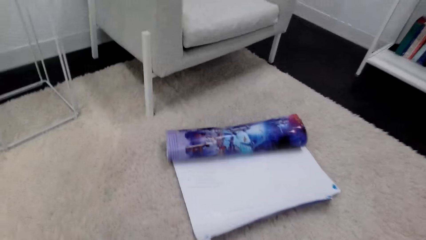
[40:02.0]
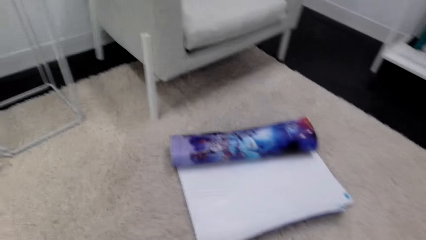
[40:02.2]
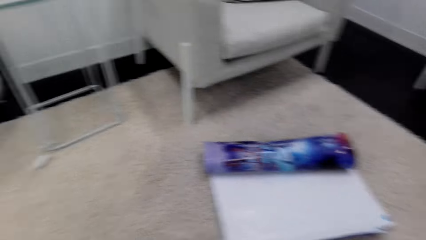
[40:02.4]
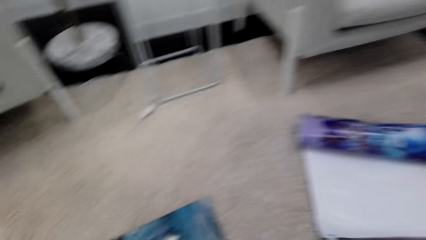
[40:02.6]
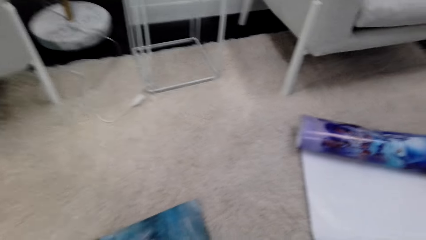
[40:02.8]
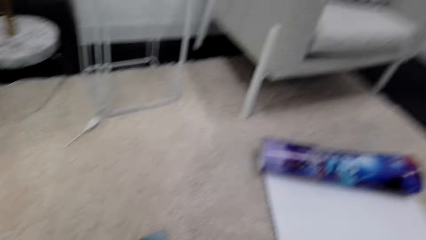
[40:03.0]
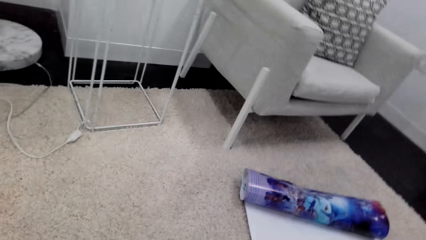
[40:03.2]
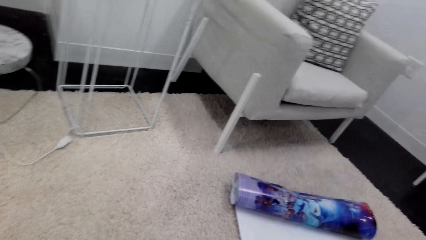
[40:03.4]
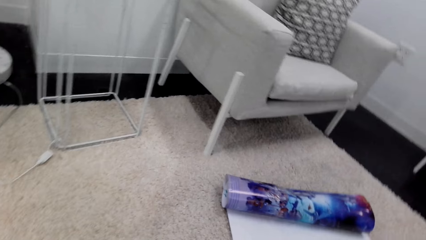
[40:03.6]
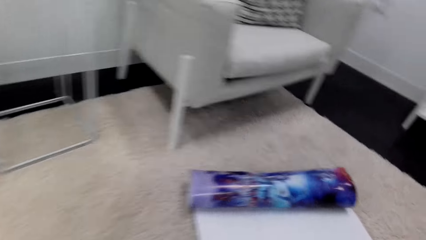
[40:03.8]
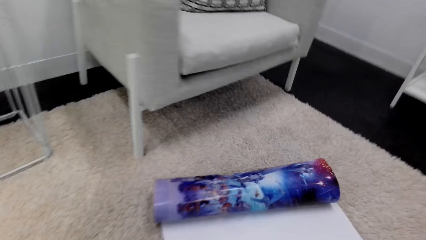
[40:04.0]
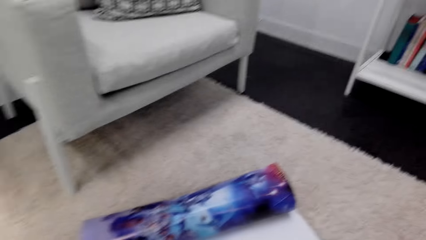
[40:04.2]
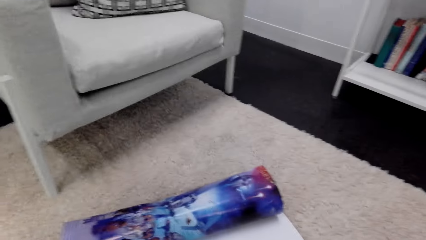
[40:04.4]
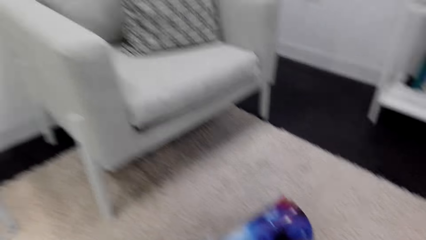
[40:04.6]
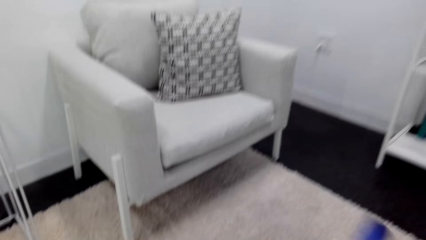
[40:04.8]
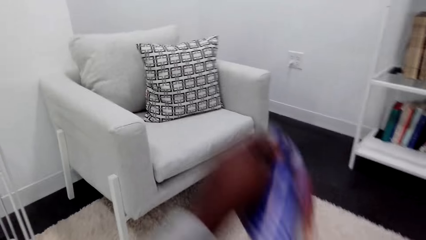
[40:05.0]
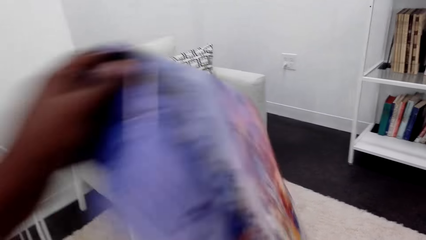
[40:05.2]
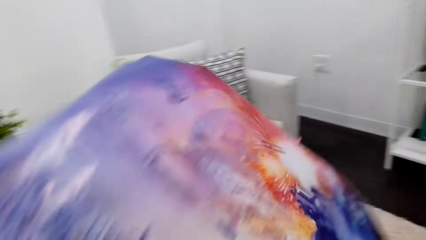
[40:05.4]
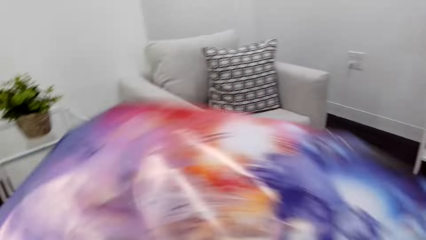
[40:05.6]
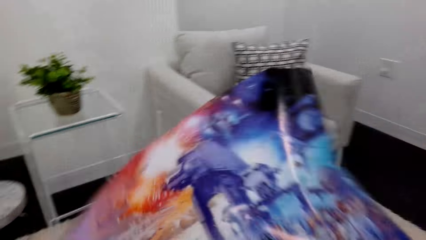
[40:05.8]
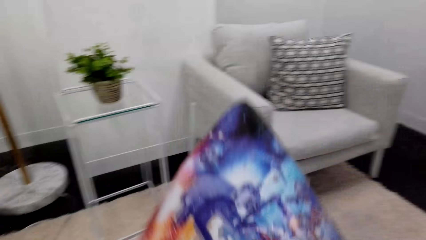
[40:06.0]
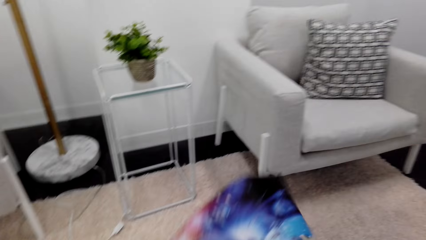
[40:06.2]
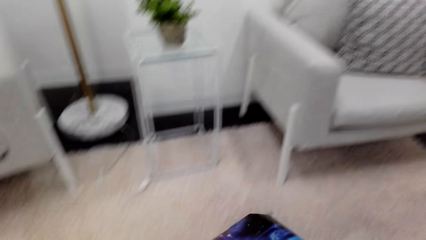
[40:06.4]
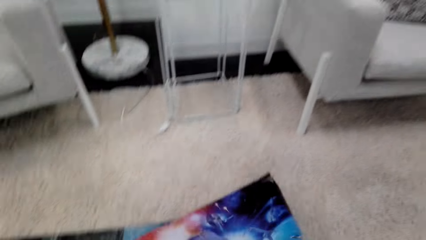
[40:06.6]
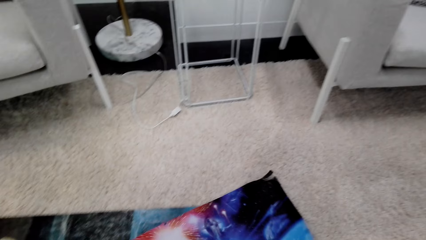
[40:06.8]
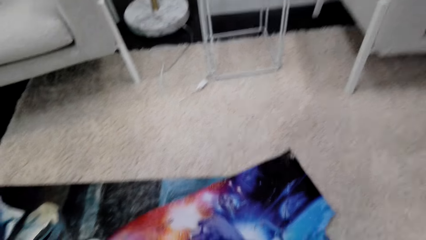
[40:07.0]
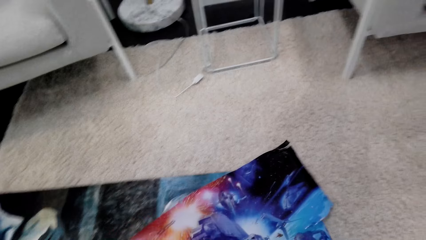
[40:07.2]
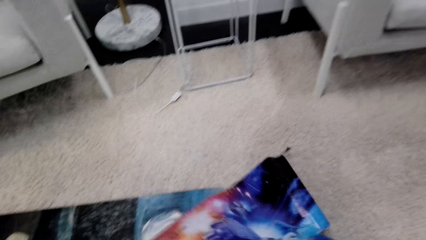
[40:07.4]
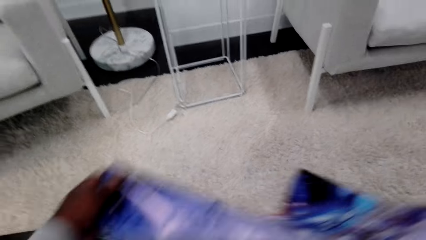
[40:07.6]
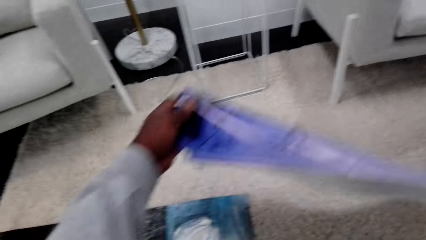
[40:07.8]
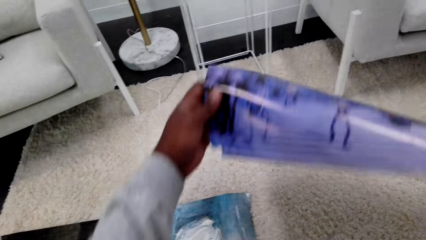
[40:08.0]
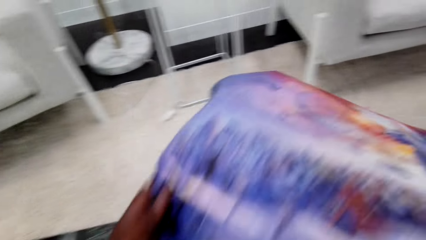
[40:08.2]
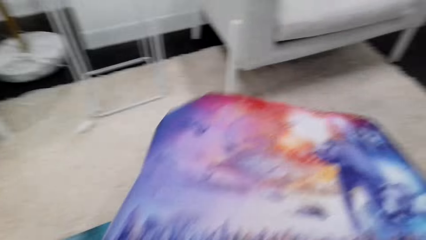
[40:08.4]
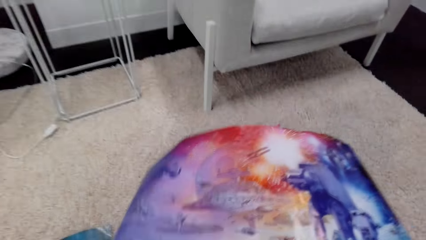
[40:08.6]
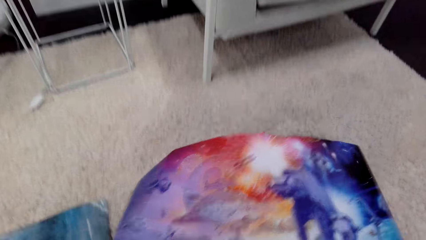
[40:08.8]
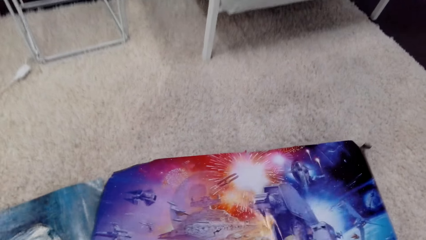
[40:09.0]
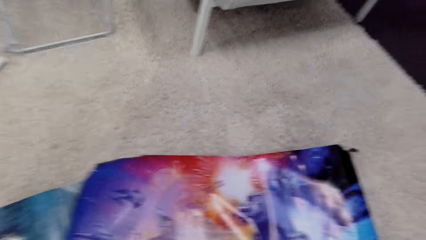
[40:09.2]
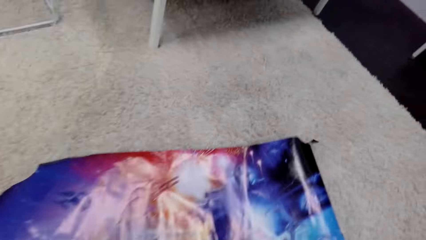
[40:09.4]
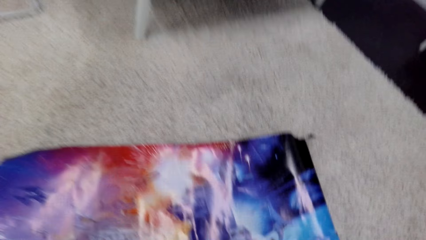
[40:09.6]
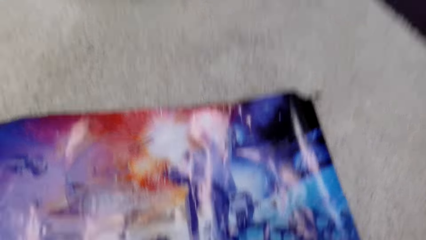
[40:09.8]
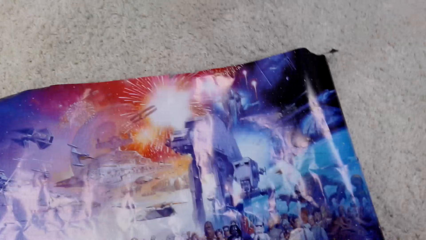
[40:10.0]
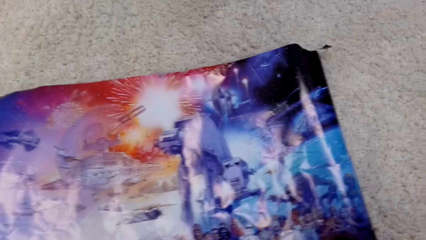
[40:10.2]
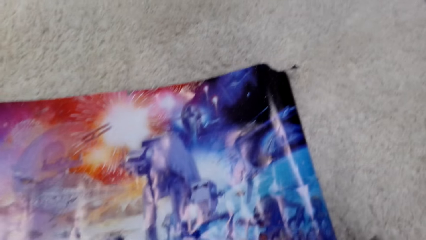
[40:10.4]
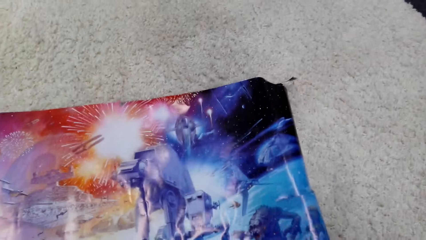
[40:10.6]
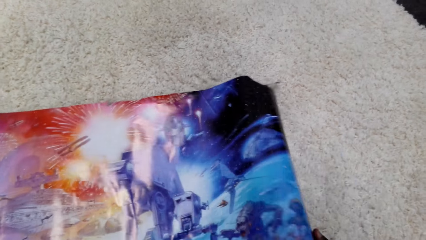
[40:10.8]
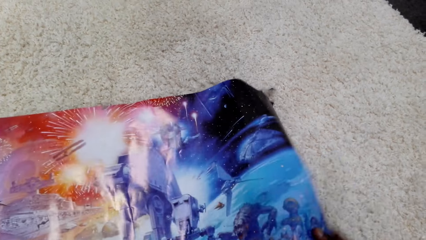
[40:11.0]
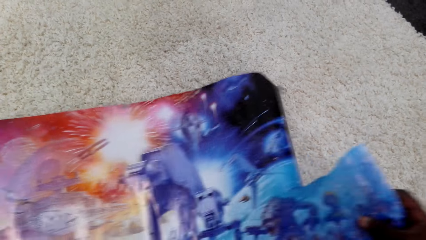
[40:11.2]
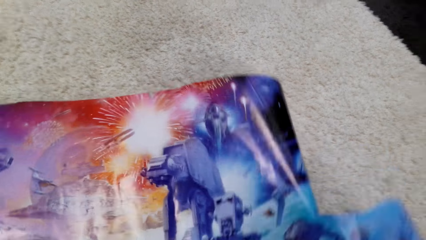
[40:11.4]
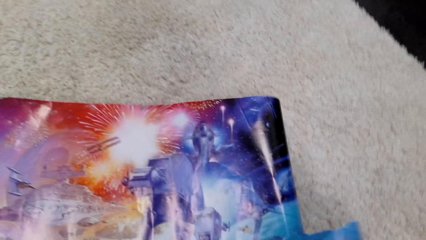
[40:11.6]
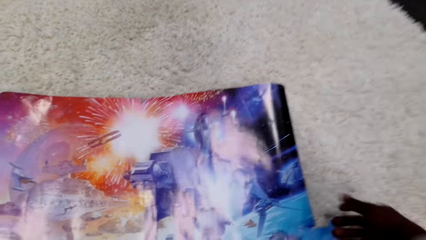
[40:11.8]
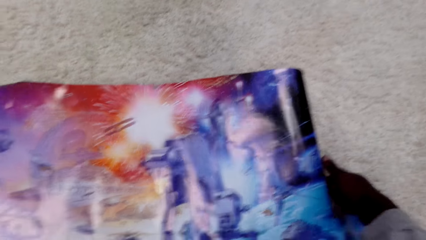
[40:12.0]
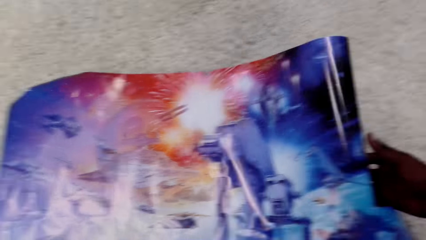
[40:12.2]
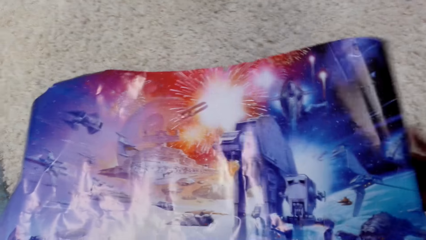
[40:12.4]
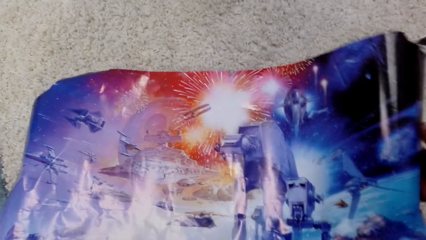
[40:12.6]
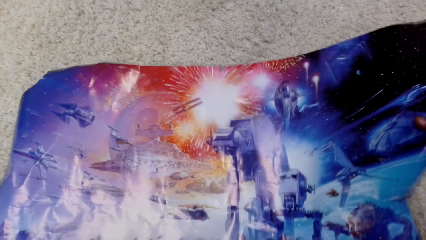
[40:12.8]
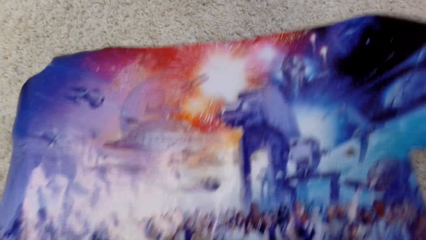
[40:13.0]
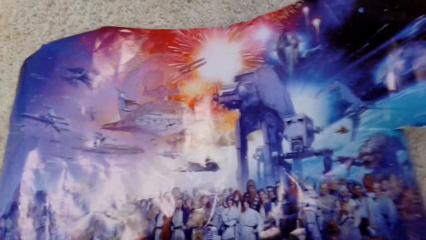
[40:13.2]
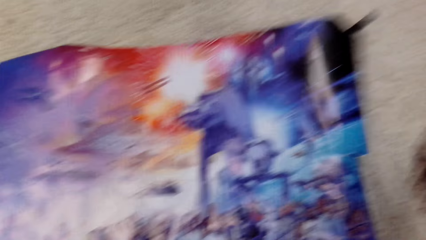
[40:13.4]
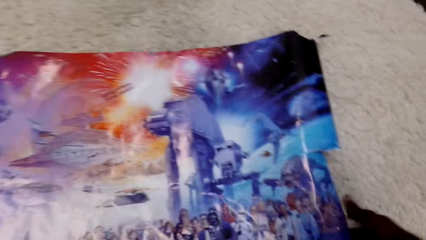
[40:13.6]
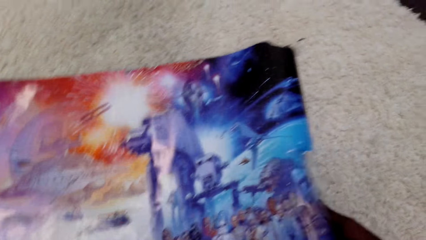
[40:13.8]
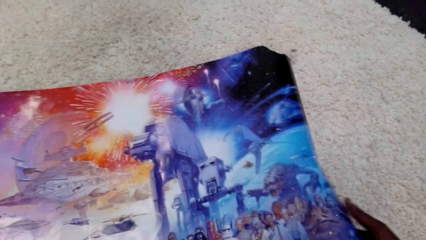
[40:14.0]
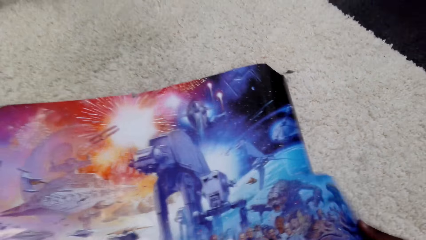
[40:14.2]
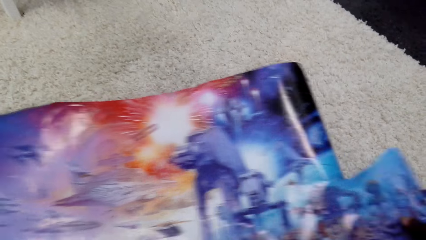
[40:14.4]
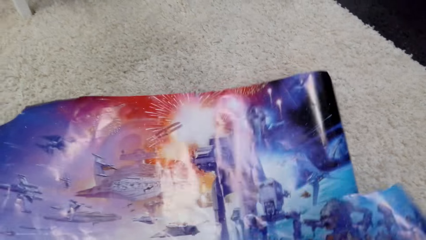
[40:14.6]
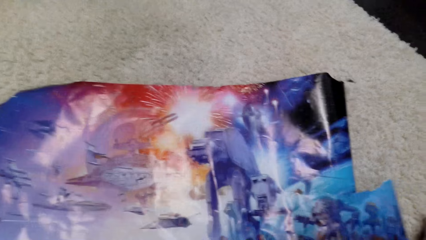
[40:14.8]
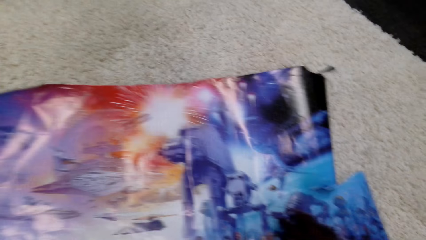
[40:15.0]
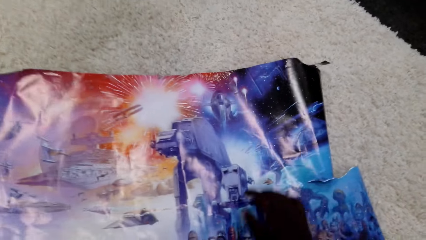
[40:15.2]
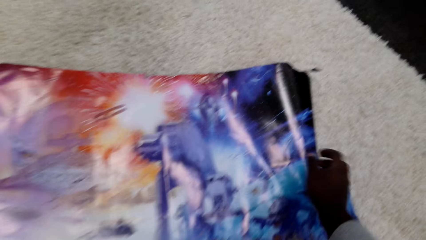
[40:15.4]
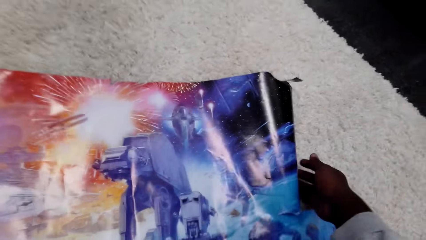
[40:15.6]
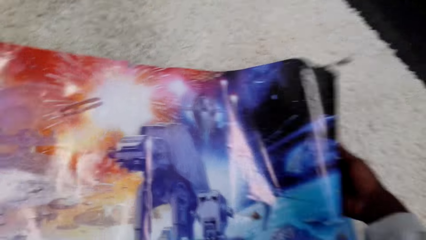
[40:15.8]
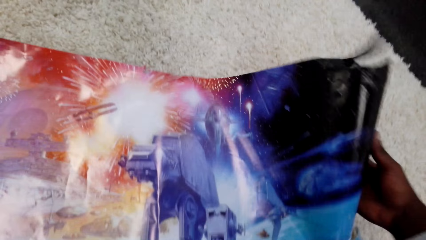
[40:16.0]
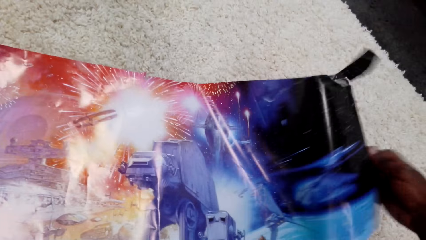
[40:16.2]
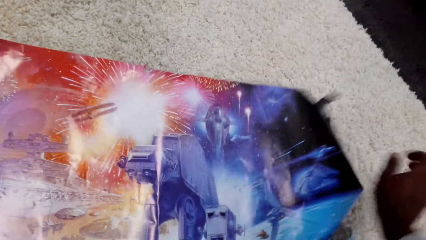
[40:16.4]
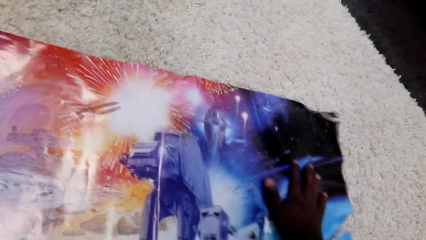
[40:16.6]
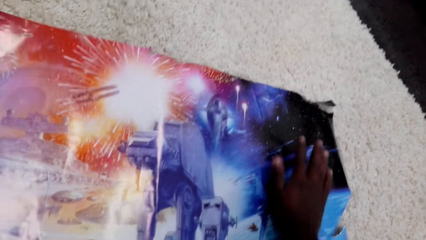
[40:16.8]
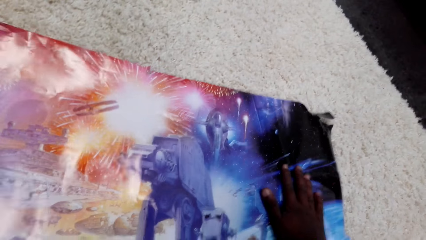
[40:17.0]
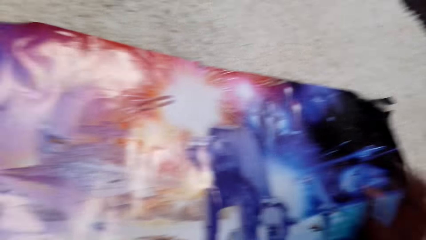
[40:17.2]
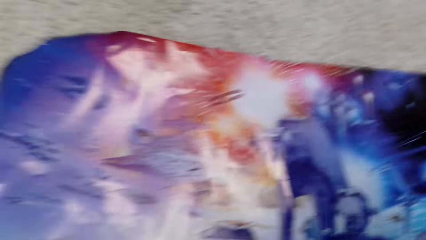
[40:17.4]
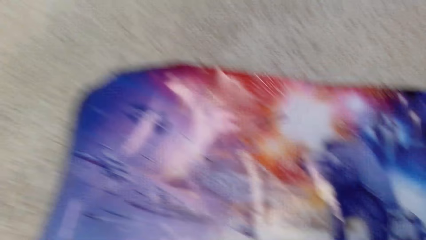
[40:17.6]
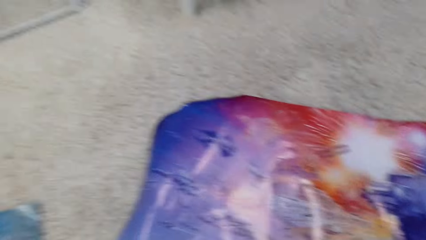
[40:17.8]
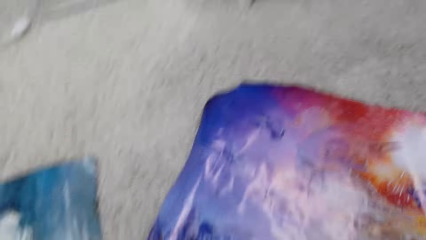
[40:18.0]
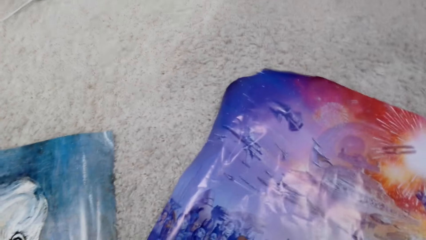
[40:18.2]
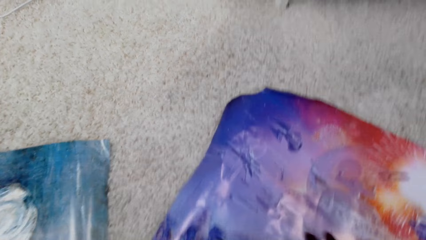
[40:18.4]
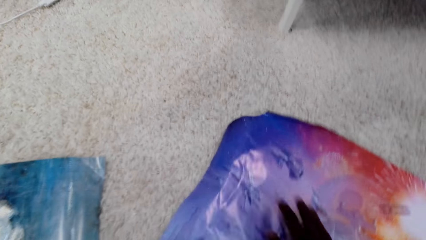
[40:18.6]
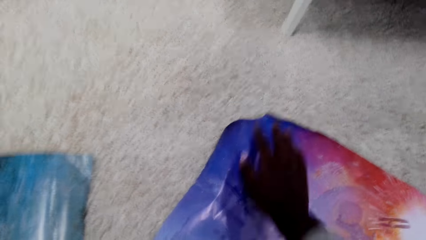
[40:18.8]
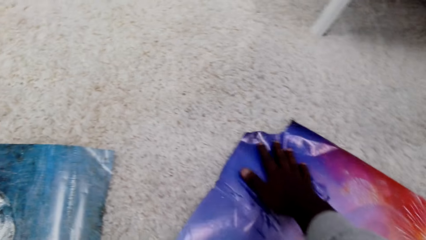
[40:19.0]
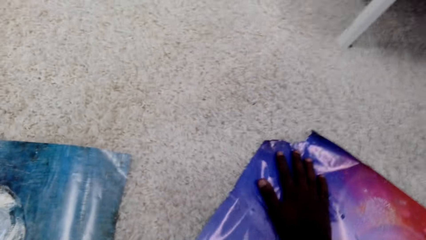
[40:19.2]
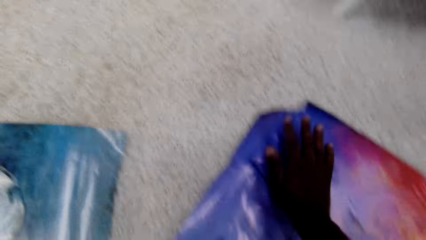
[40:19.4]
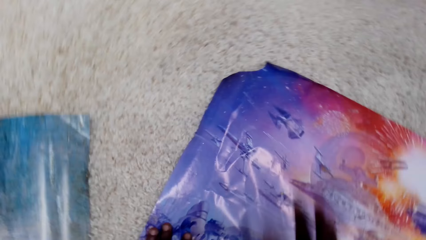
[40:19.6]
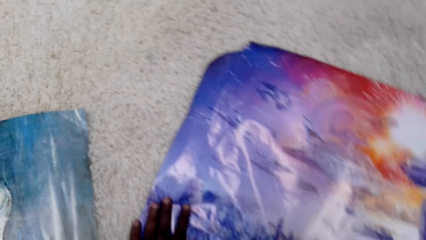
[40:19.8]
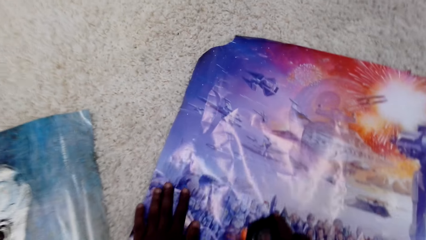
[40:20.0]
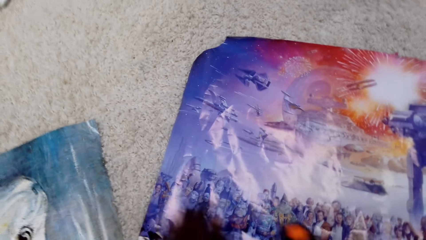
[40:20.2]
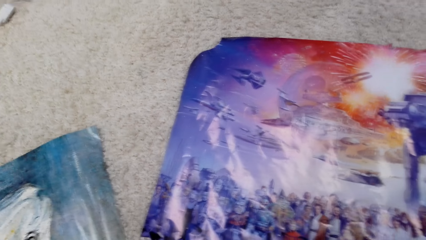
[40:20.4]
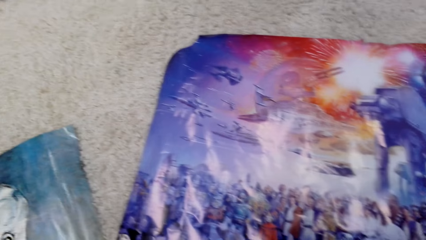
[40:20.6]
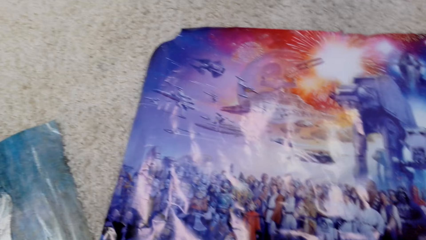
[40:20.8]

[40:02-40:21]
The camera wearer picks up the poster. They spread pictures on the floor. They put the poster on the floor. They touch the poster.
